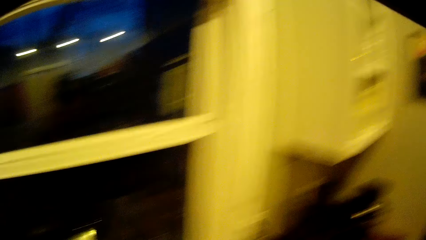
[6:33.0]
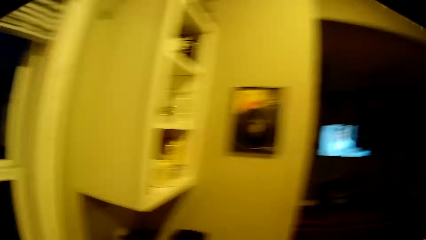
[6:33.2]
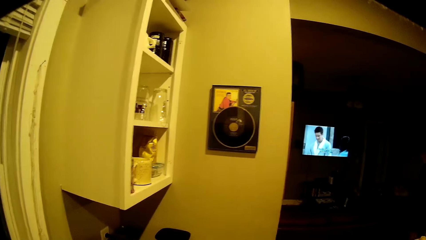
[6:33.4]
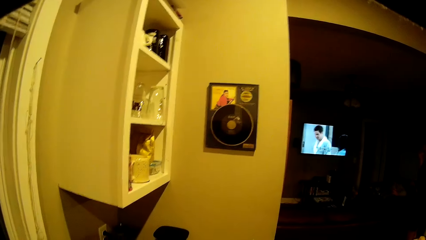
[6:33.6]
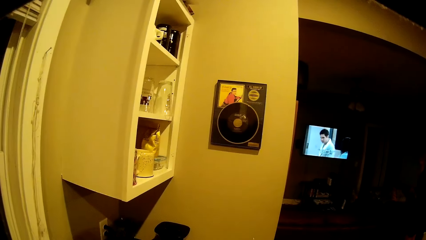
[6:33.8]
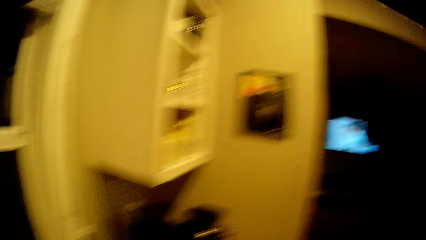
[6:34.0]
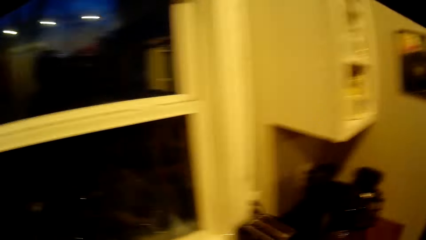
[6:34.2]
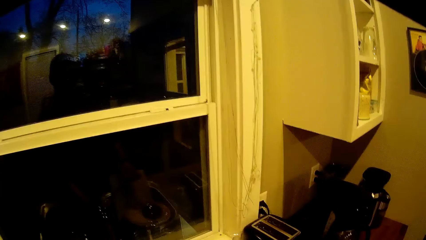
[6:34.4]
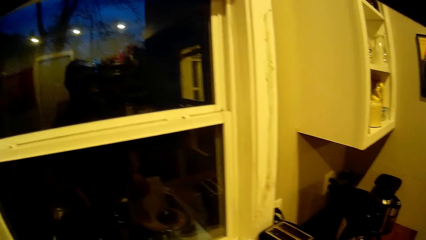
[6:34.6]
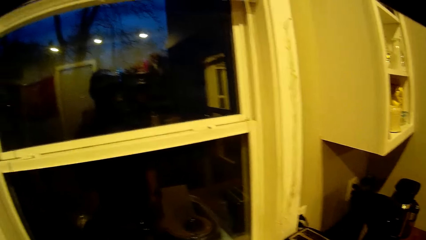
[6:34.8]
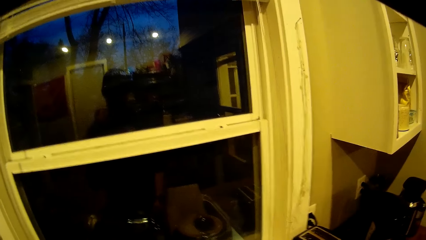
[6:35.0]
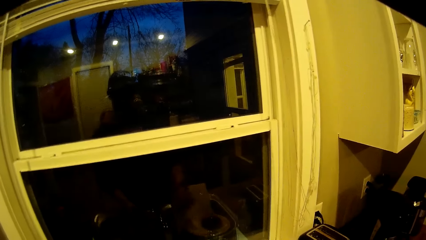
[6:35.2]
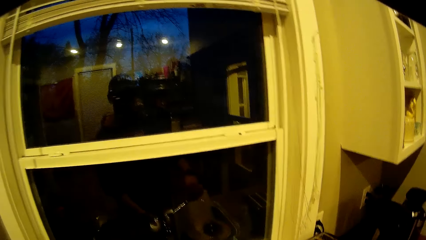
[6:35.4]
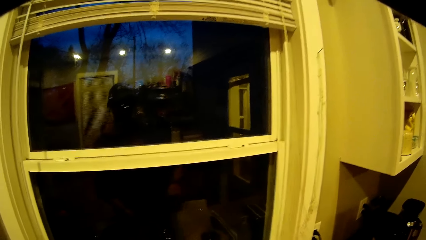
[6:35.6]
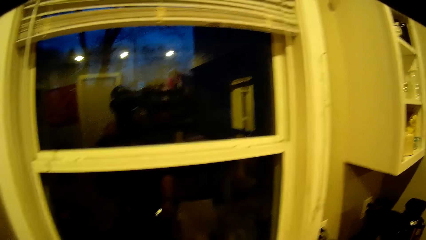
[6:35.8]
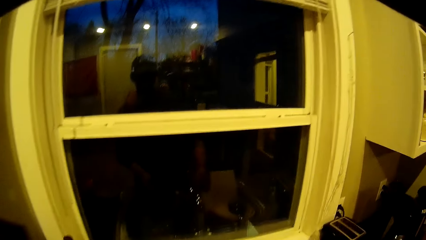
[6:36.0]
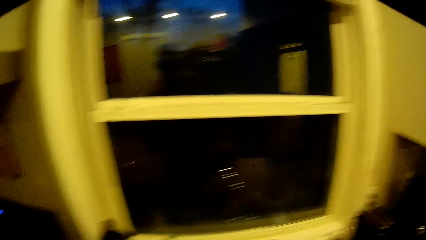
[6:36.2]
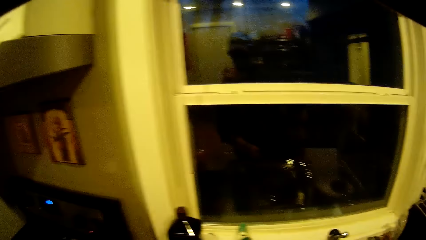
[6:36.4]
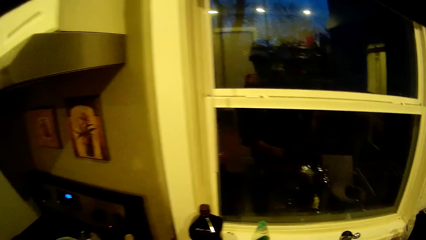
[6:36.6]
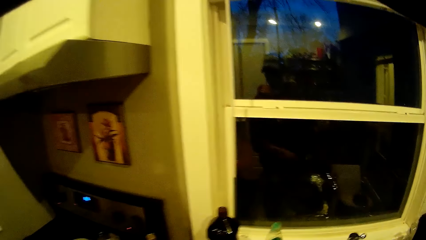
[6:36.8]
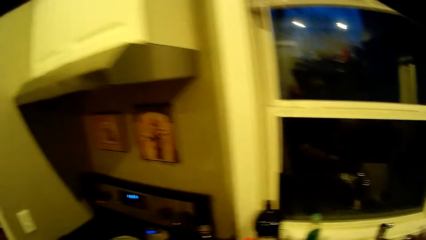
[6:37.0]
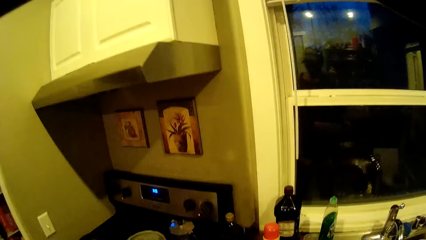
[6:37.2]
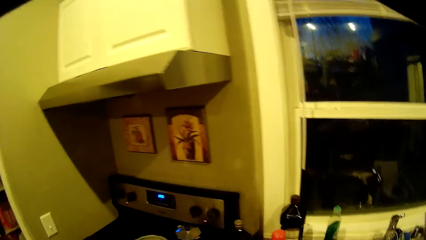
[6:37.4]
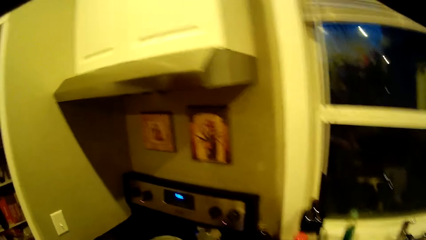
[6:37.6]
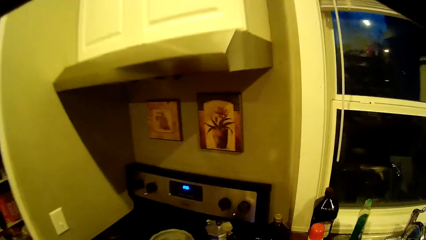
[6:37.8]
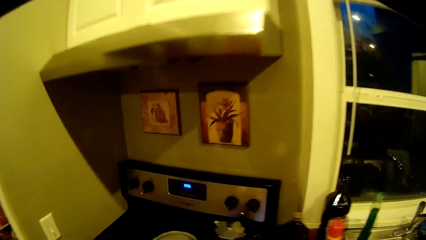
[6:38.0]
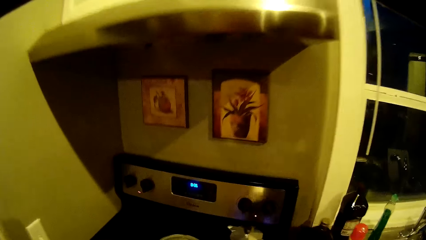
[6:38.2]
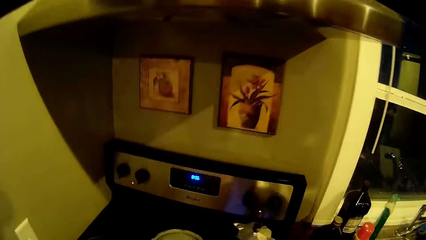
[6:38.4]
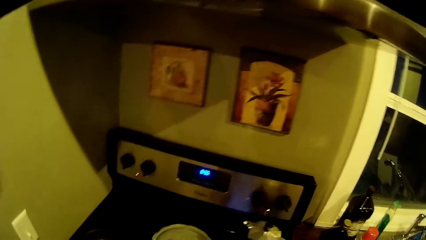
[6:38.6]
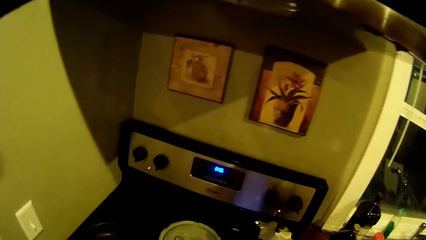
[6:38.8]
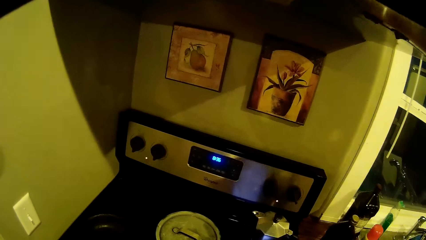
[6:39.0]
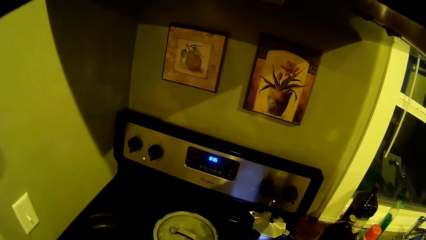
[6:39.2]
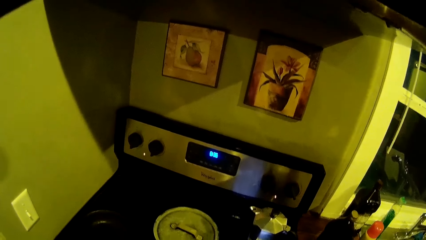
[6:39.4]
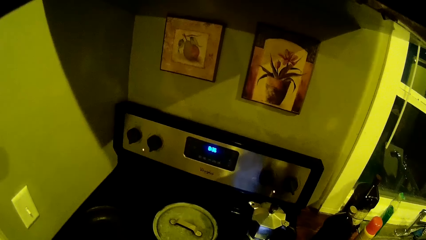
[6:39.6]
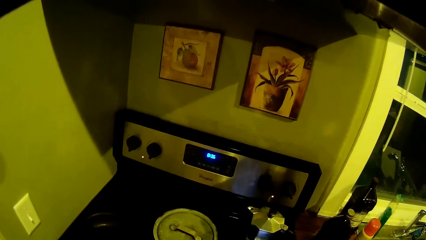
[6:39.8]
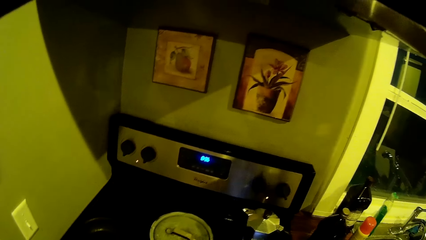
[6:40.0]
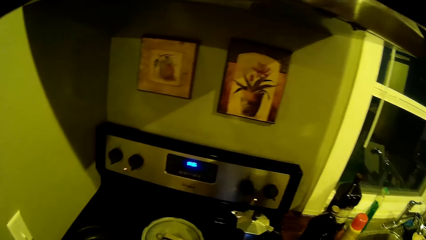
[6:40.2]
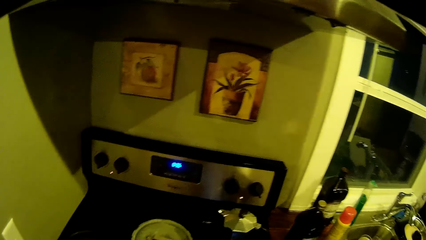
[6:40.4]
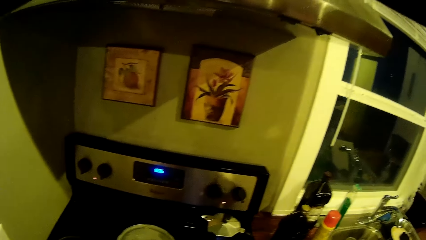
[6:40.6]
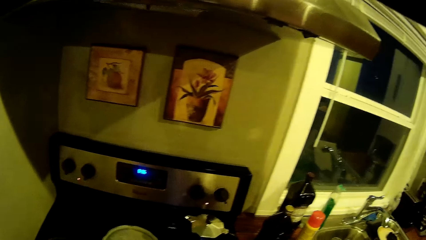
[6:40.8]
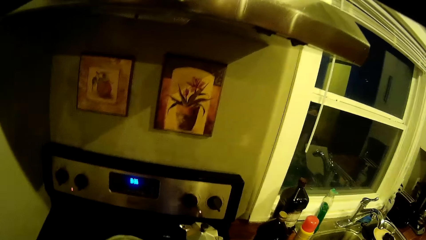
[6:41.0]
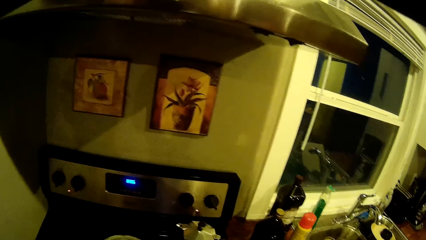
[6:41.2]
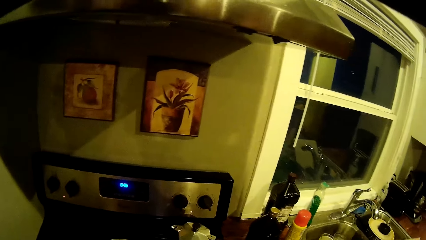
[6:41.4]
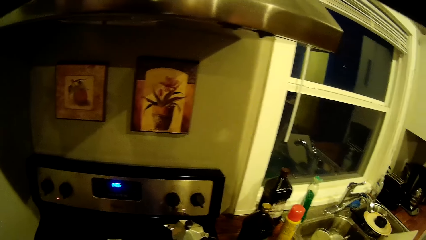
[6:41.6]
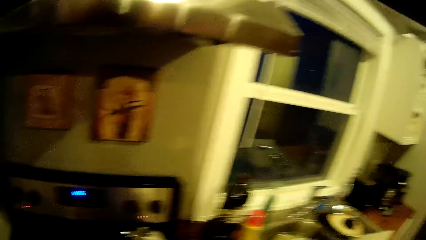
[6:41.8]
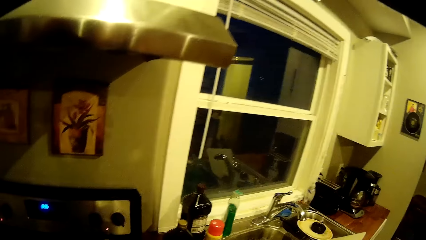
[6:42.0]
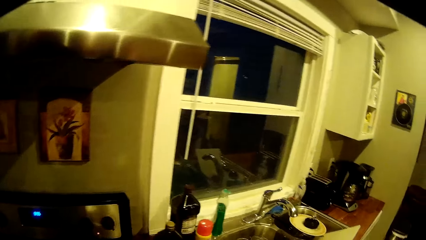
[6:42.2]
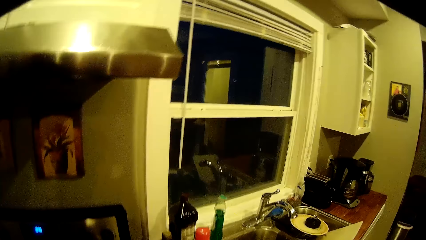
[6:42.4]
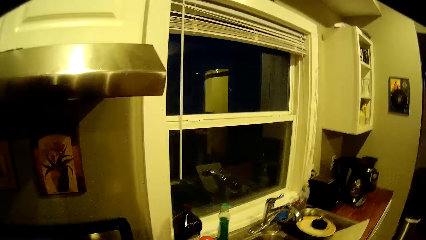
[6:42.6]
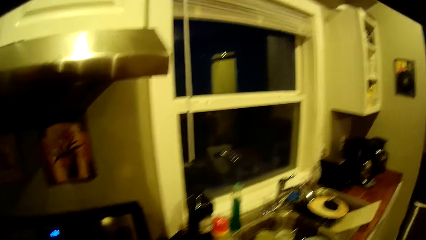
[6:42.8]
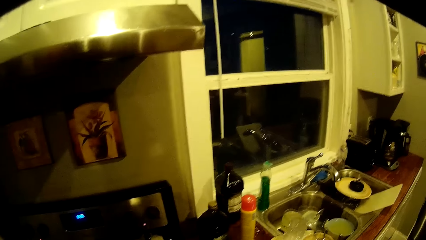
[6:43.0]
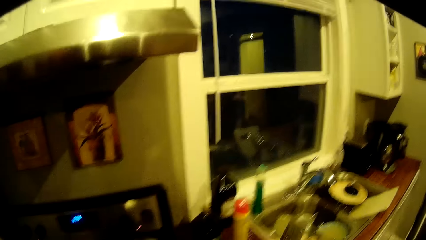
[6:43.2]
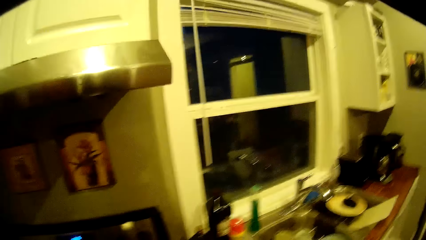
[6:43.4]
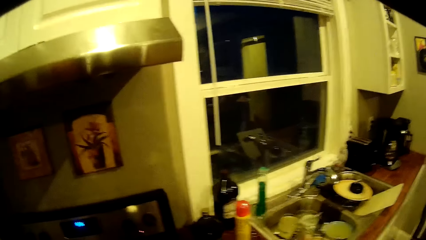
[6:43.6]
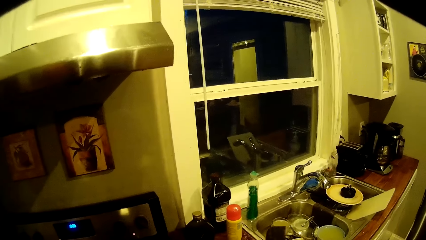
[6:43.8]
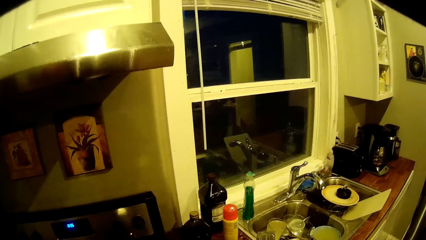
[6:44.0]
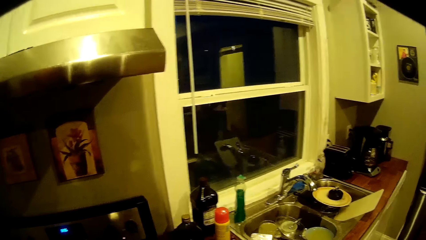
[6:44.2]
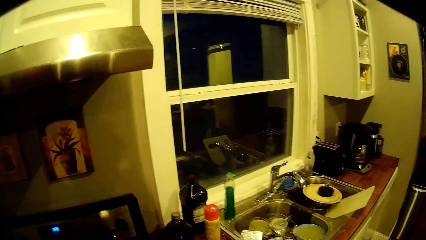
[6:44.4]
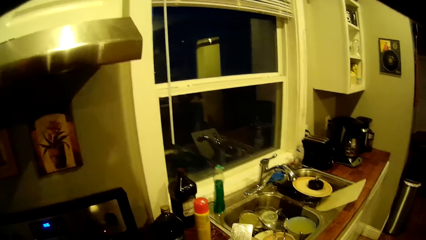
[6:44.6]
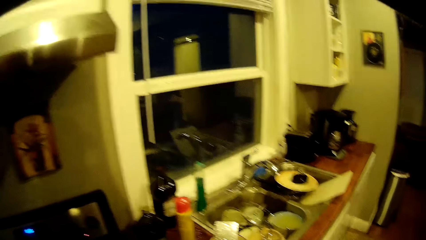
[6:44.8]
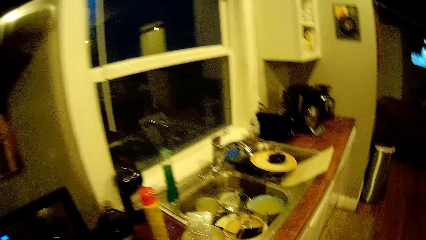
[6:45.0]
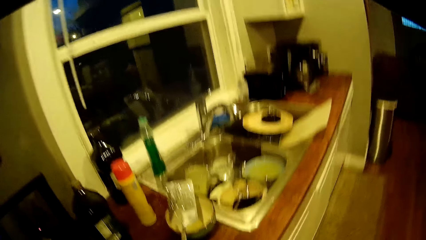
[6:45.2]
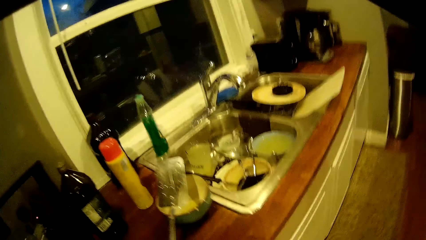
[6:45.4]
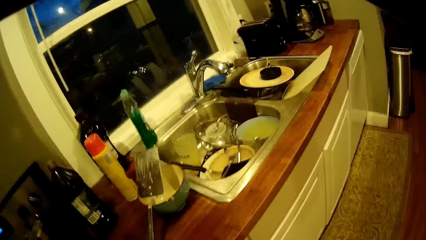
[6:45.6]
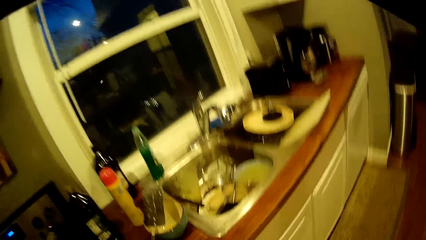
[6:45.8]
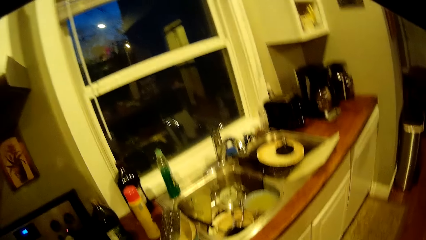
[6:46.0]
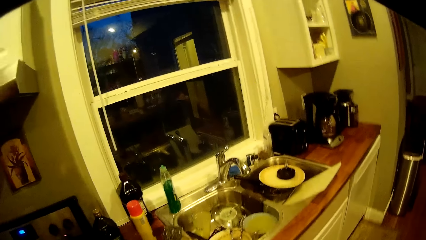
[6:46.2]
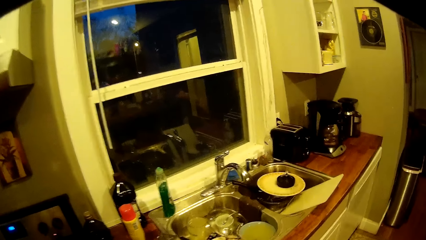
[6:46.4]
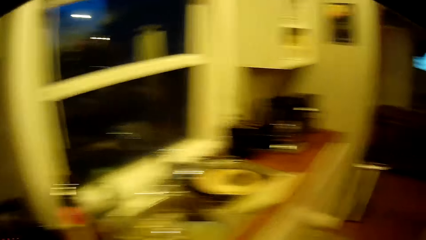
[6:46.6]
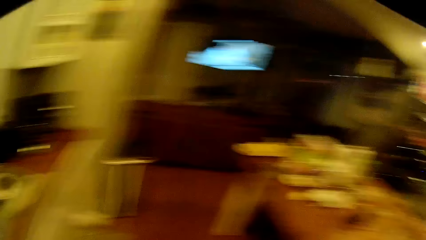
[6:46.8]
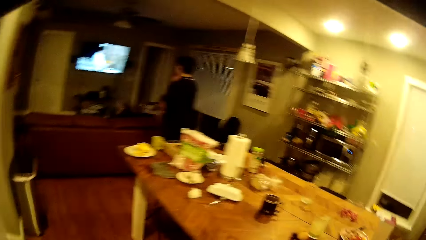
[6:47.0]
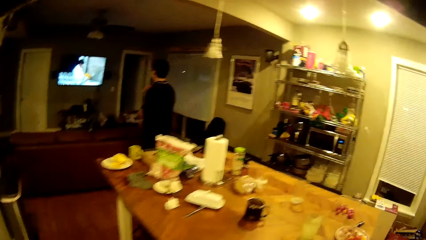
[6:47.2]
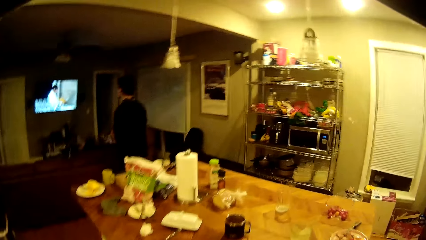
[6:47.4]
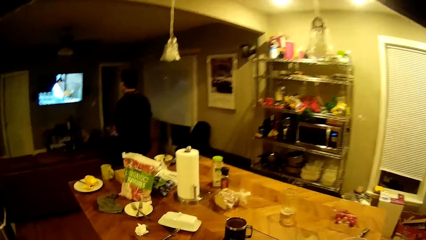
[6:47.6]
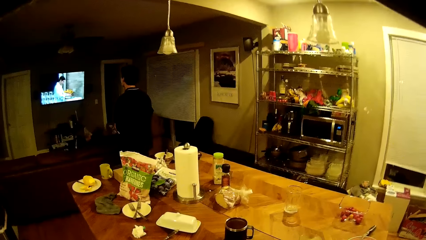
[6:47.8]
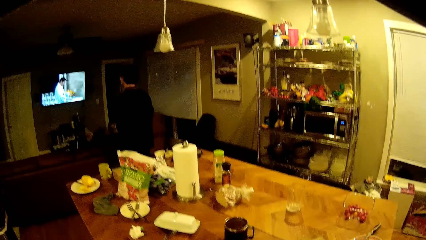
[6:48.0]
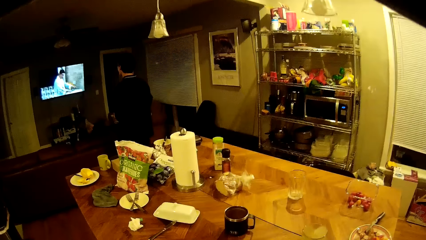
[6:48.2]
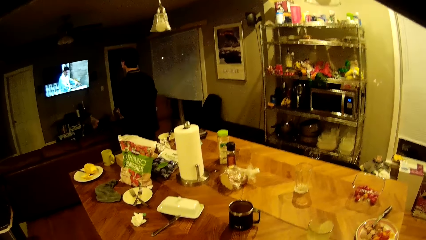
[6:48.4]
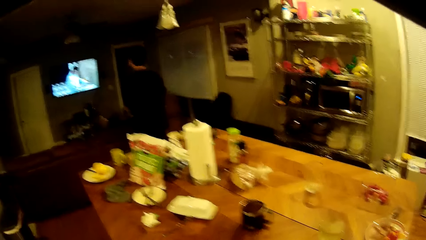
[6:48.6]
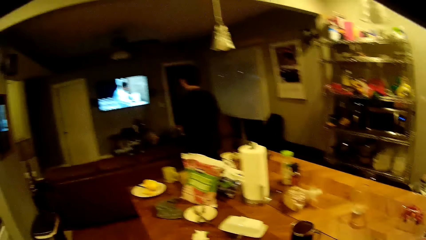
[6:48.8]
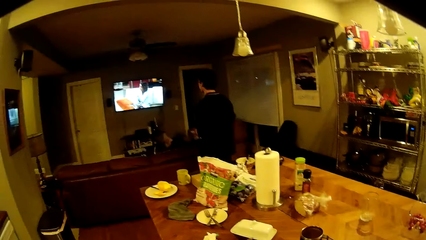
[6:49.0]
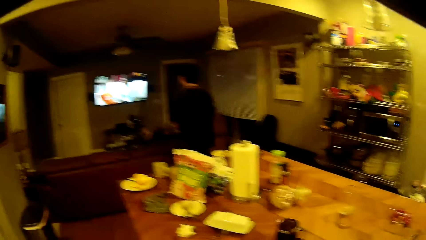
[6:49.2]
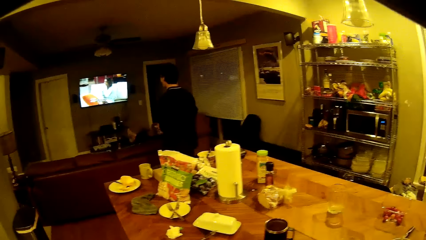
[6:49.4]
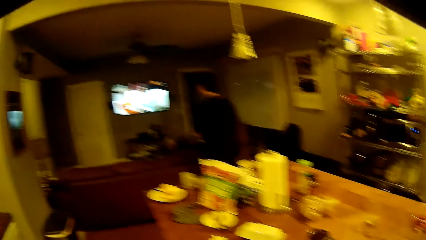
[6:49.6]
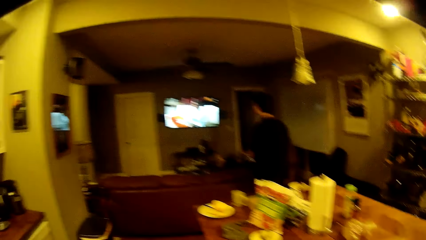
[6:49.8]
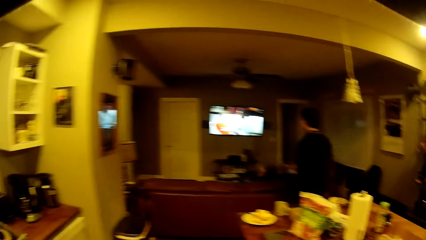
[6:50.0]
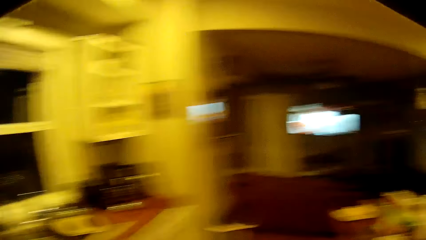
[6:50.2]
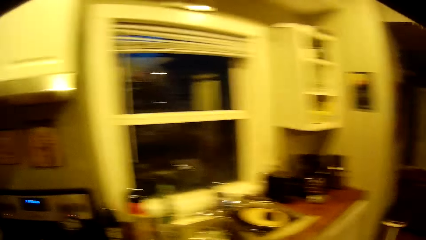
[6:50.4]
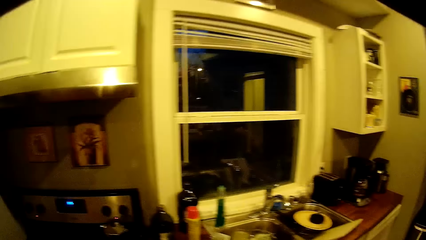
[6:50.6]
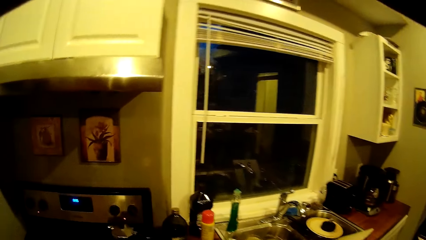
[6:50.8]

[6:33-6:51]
The camera wearer rinses the spatula with water from the tap on the kitchen sink with both hands. He turns off the tap on the kitchen sink with his right hand. He lifts the hand up. He drops the spatula on a kitchen counter with his right hand. He moves around the house.
